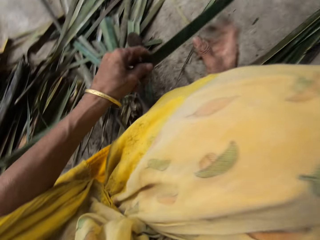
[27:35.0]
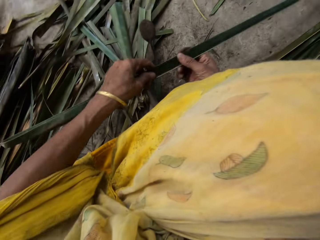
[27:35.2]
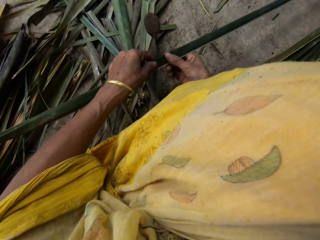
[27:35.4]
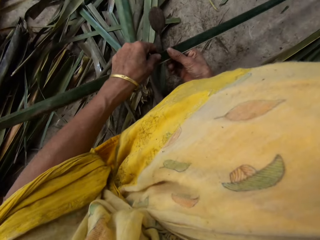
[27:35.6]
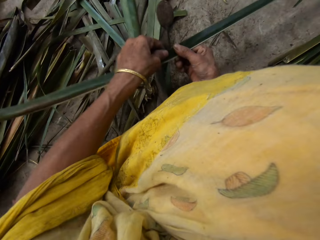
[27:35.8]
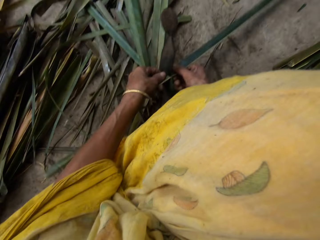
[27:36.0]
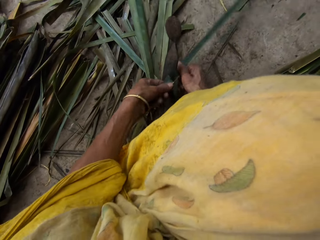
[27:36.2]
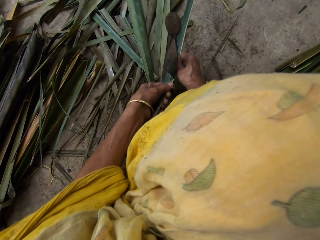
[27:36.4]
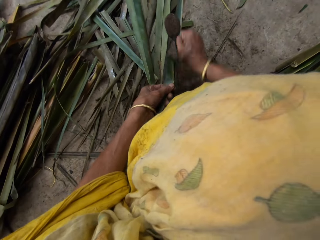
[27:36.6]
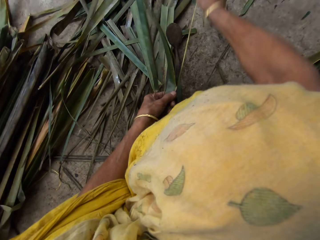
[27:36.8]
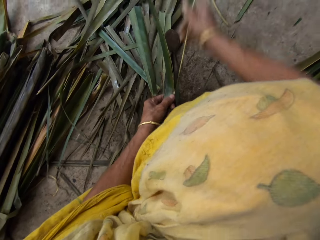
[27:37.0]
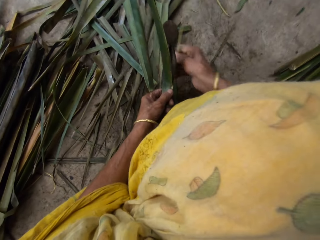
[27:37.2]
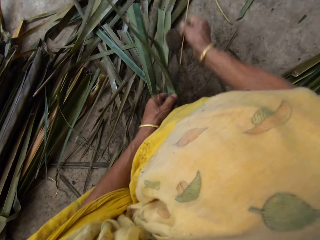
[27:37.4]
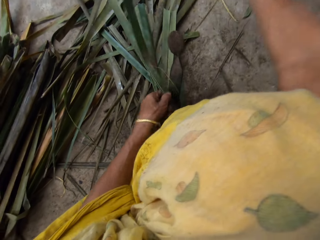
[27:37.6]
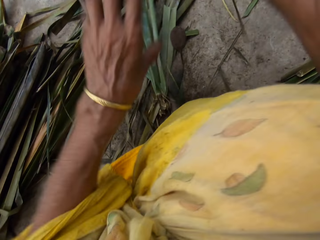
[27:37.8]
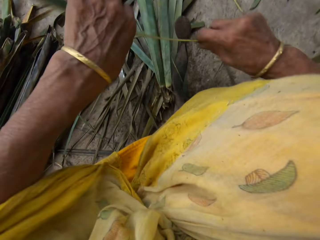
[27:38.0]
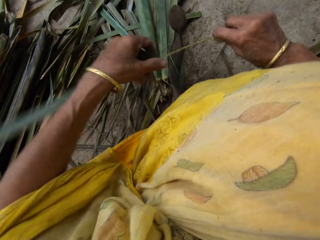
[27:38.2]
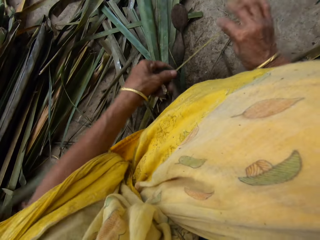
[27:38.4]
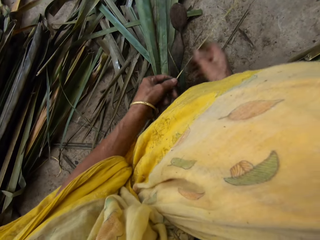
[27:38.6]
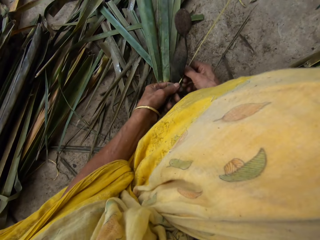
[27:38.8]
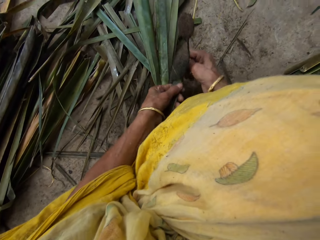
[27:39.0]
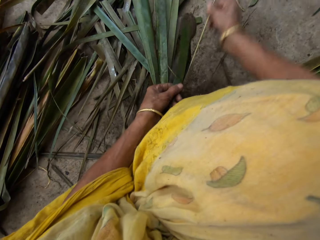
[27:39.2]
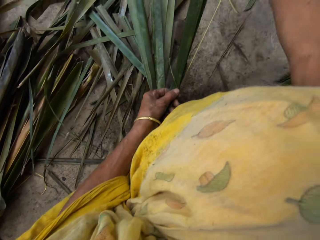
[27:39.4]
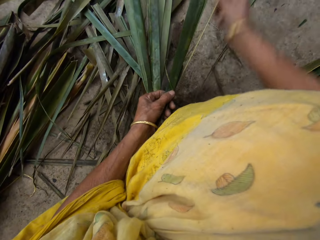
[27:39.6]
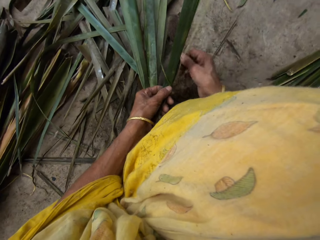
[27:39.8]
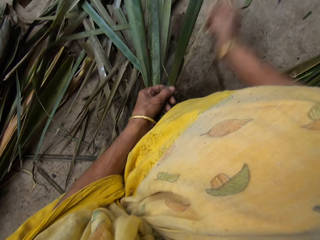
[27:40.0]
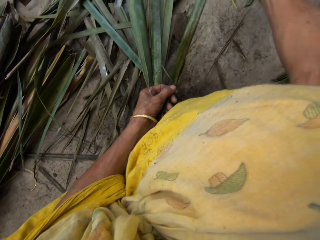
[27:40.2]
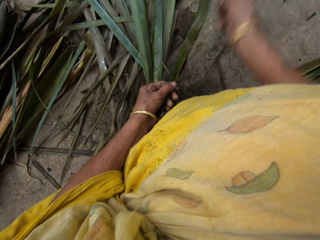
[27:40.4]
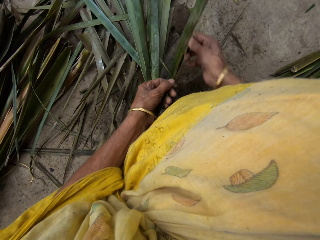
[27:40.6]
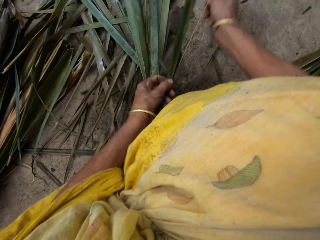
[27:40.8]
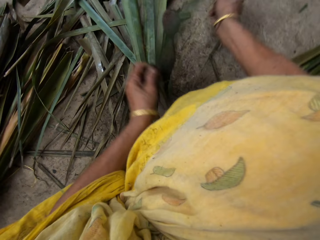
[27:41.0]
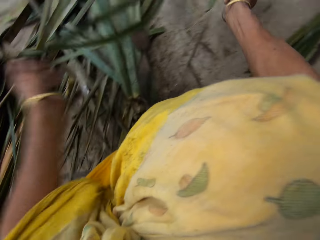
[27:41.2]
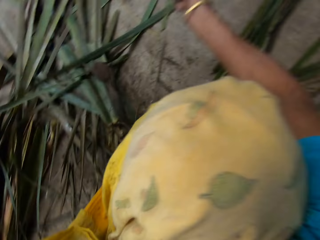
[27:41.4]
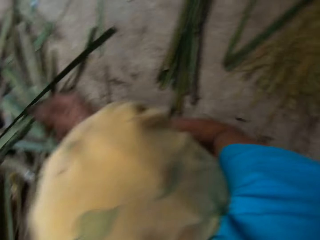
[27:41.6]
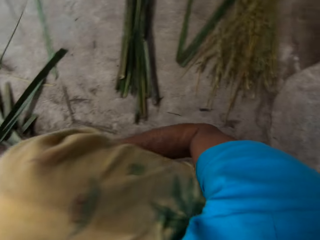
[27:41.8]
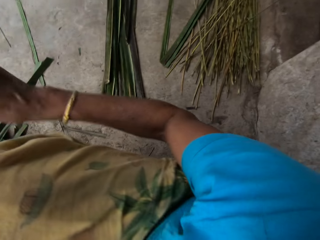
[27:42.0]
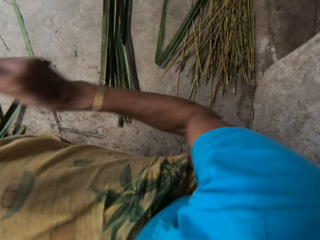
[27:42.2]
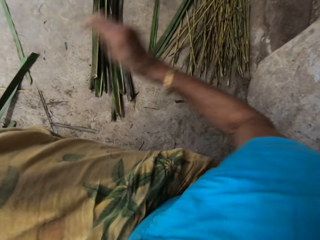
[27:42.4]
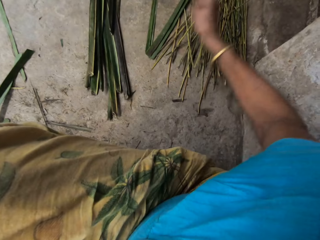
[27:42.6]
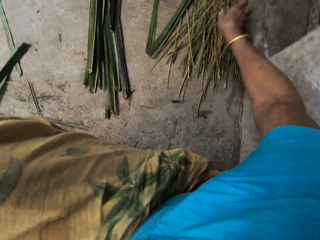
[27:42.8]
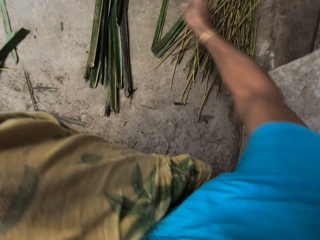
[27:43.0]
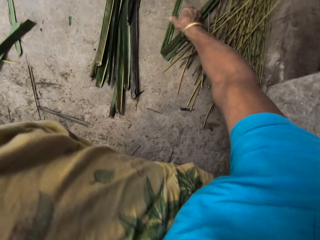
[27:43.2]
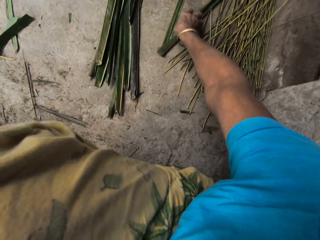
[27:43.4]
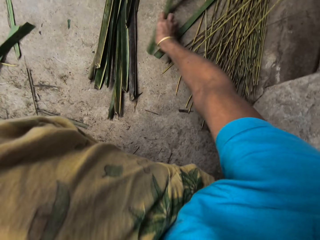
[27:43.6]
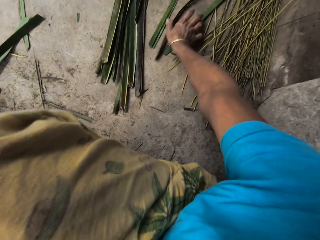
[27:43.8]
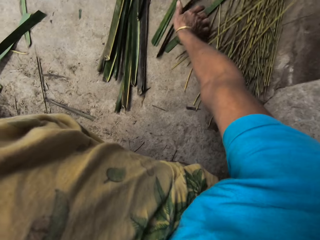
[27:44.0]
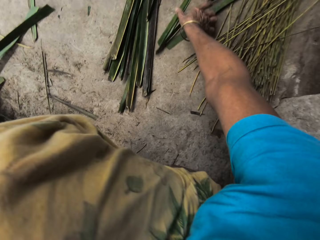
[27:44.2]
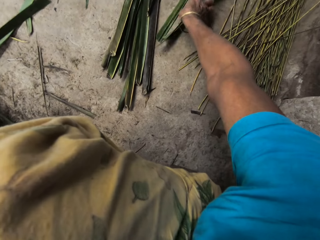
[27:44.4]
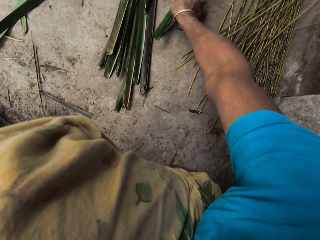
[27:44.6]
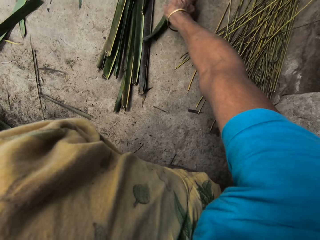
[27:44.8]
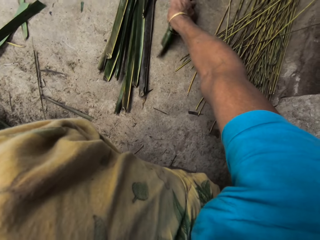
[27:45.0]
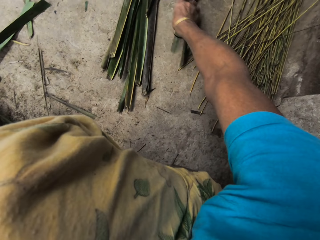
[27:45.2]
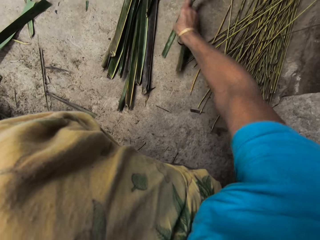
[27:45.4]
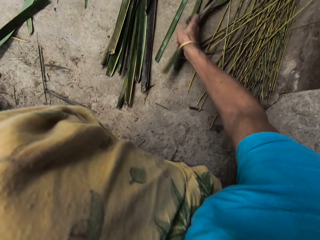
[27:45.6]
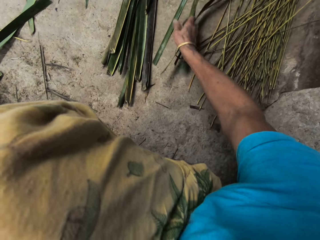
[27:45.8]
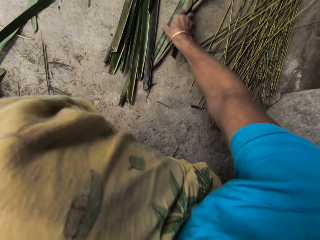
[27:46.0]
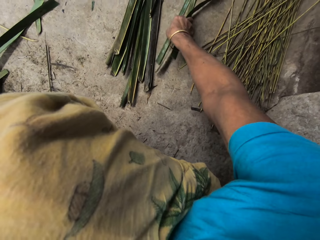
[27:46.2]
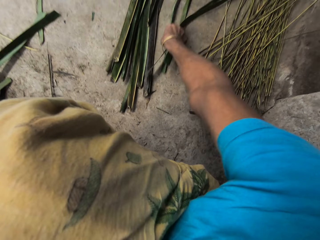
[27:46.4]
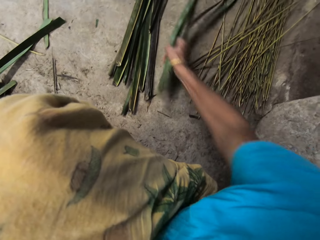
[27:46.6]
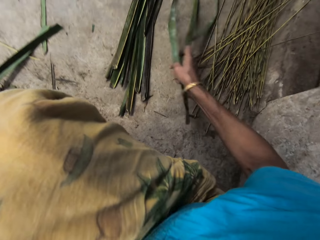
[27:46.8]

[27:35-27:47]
The camera wearer picks a papyrus reed from the floor. They hold it with both hands. They remove a broomstick from the palm fronds with a local knife with both hands. They tear the papyrus reed with a cutting object. They drop the broomstick on the floor with the right hand. They push aside the papyrus reed.

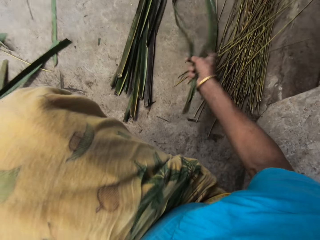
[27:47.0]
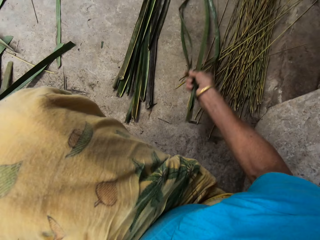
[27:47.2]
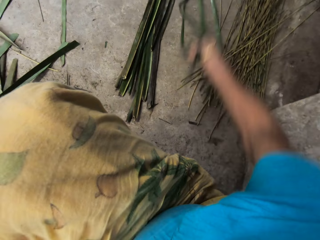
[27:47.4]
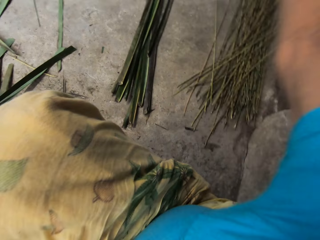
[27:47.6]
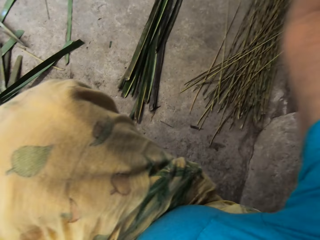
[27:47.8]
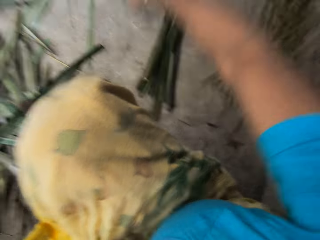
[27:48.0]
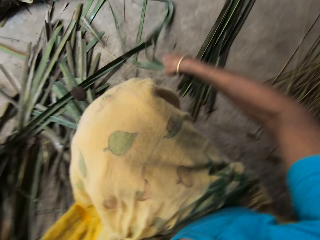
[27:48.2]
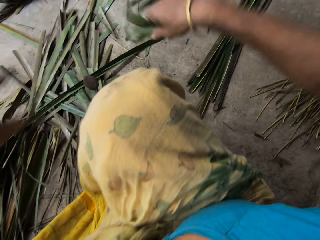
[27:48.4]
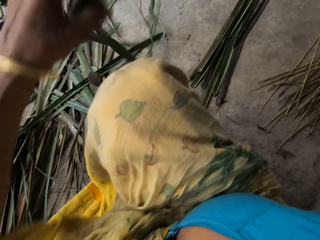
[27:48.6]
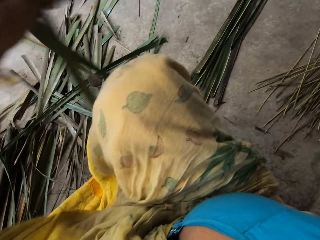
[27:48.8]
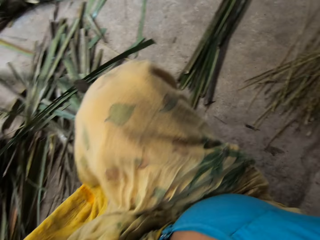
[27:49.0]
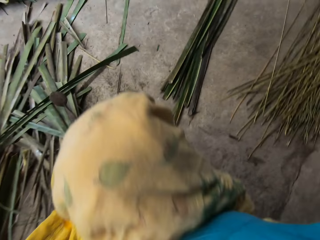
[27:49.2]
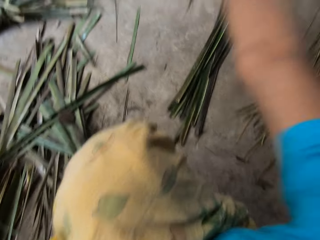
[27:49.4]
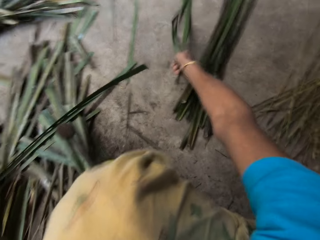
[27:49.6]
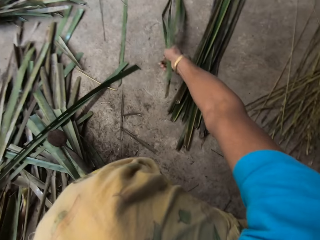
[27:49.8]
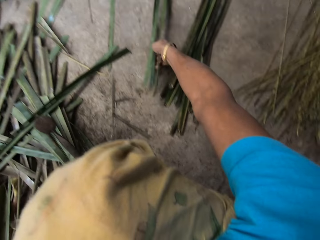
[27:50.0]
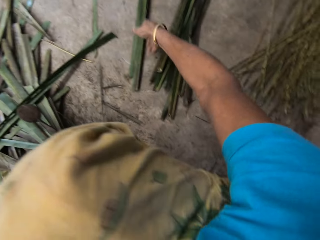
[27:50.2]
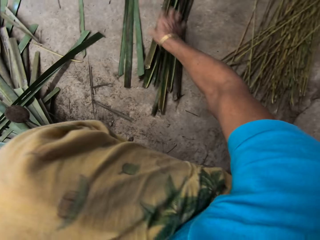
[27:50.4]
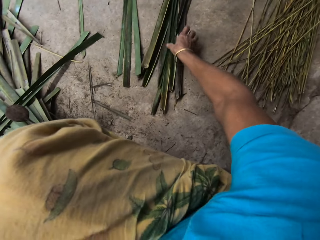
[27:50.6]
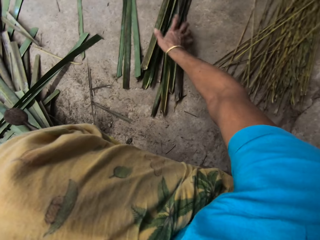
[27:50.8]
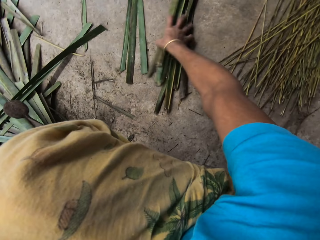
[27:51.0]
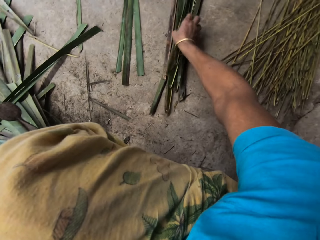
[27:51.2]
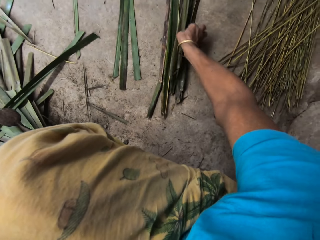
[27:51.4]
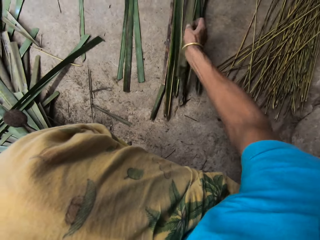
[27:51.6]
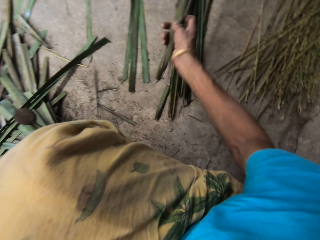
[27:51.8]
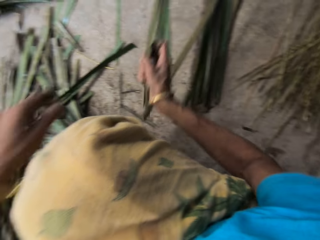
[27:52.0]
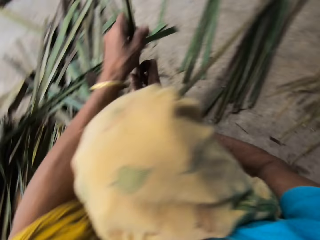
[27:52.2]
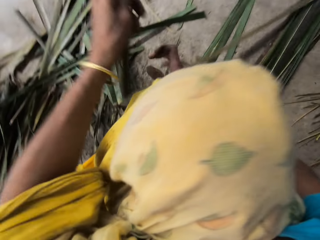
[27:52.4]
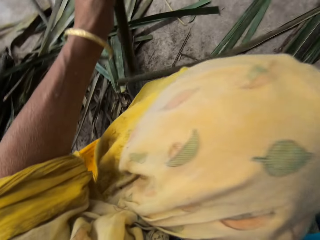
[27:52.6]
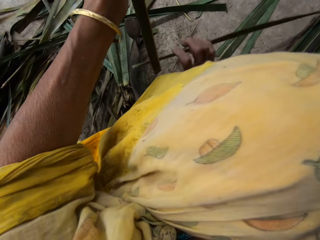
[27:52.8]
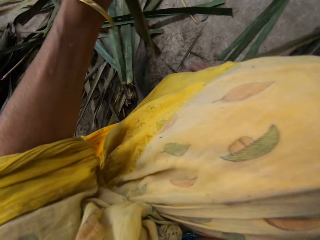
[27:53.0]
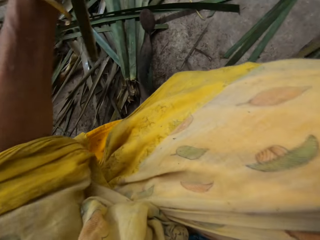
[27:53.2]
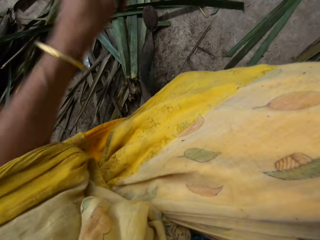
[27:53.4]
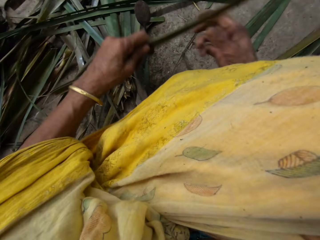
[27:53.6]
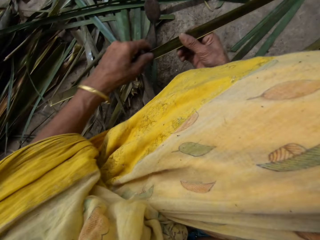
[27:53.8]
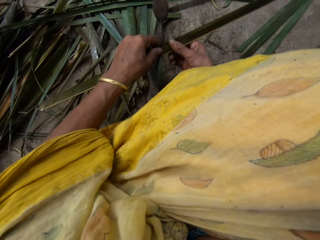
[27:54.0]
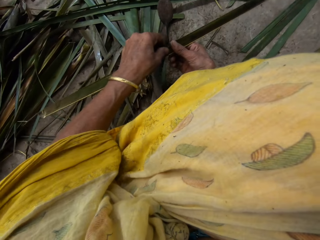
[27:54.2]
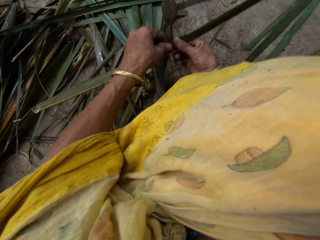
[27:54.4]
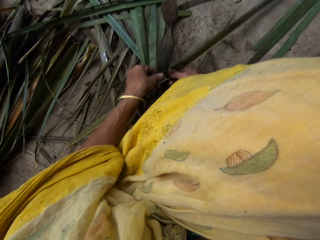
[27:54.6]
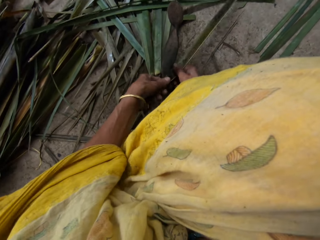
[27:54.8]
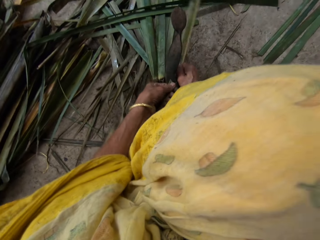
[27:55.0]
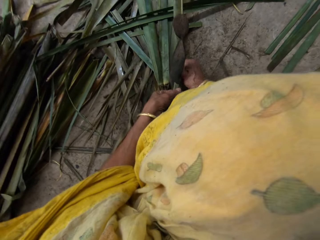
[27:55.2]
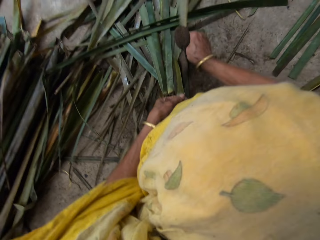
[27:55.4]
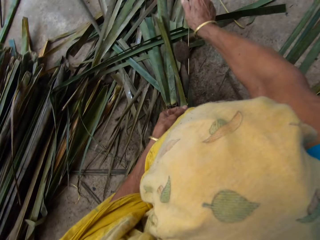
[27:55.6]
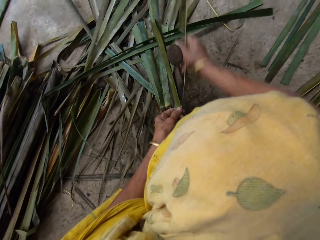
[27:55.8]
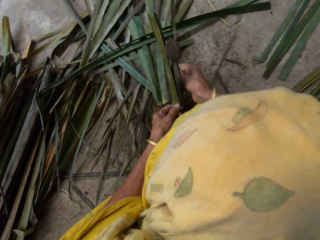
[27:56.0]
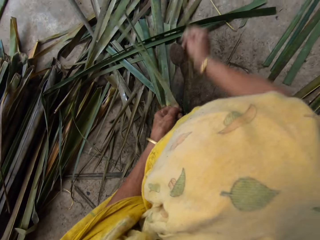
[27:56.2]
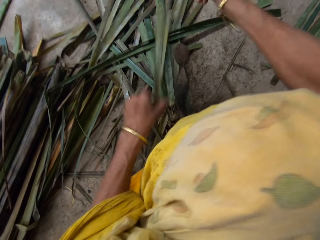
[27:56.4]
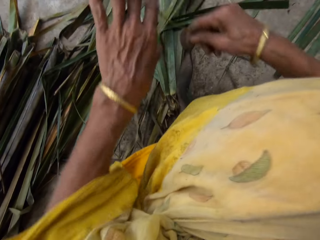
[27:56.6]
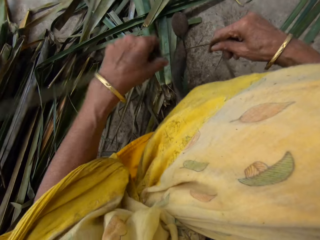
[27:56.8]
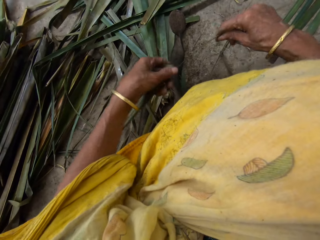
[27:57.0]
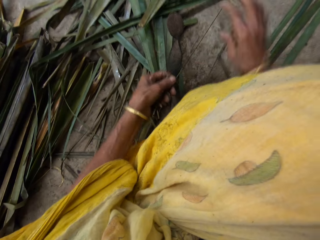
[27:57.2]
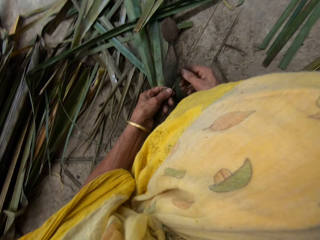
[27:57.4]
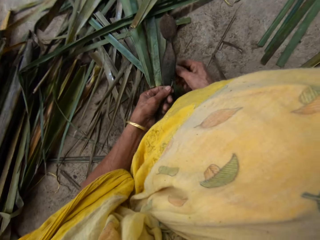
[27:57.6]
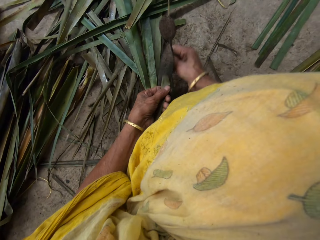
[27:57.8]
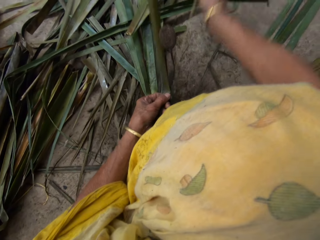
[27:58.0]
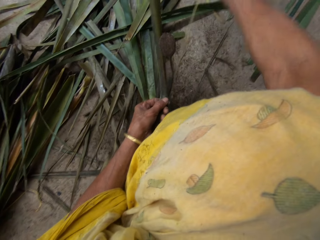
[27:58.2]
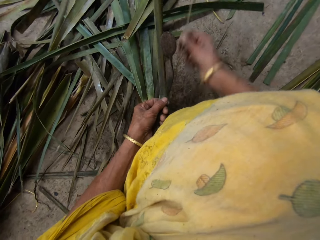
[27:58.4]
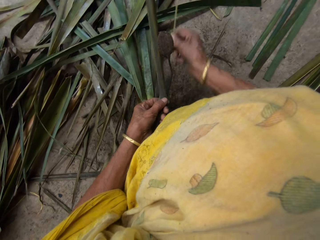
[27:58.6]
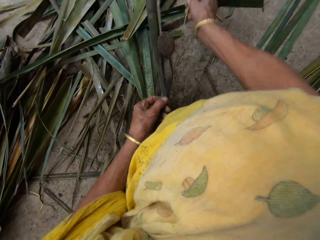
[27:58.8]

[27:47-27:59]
The camera wearer transfers the leaves to the other side with her right hand. She picks a papyrus reed from the floor. She holds the papyrus with both hands. She drops the papyrus on the floor. She picks a palm frond on the floor with her right hand. She holds it with both hands. She removes a broomstick from the palm fronds with a local knife with both hands. She tears the papyrus with a cutting object.
